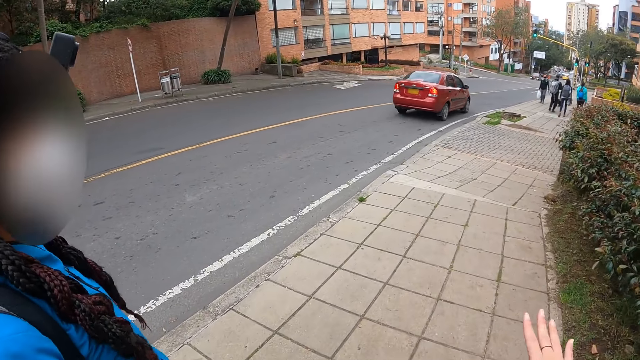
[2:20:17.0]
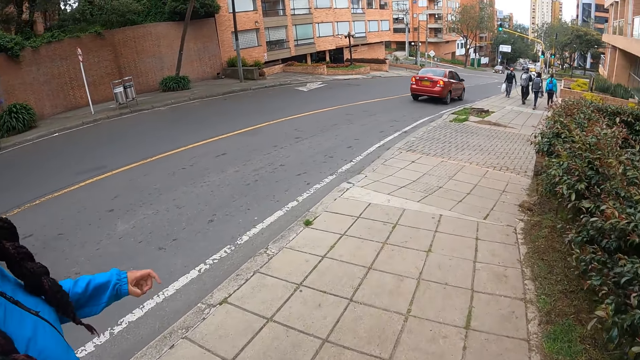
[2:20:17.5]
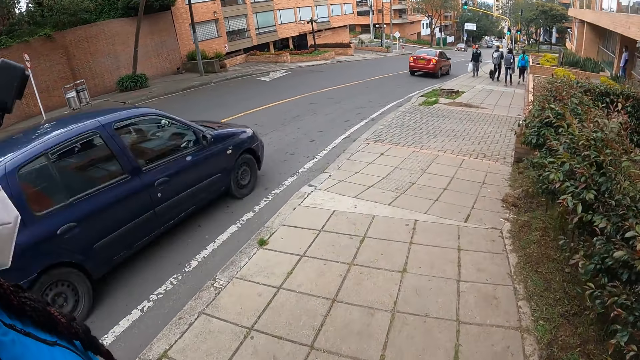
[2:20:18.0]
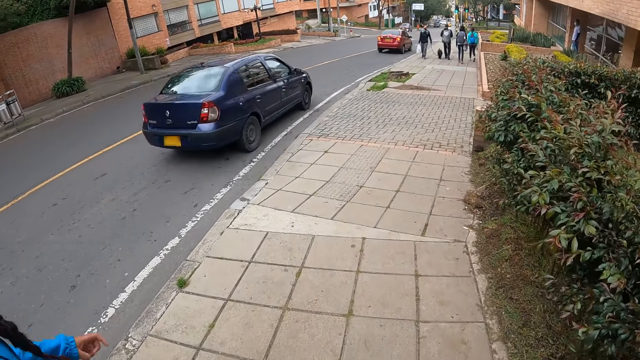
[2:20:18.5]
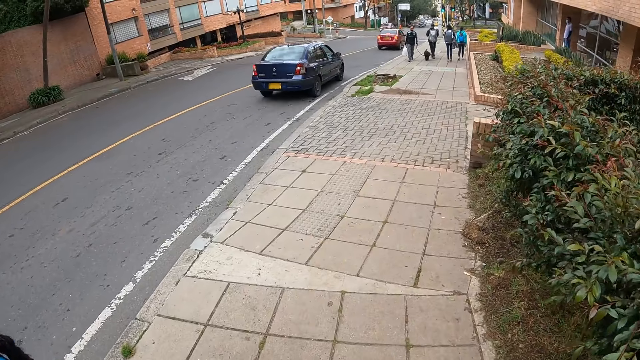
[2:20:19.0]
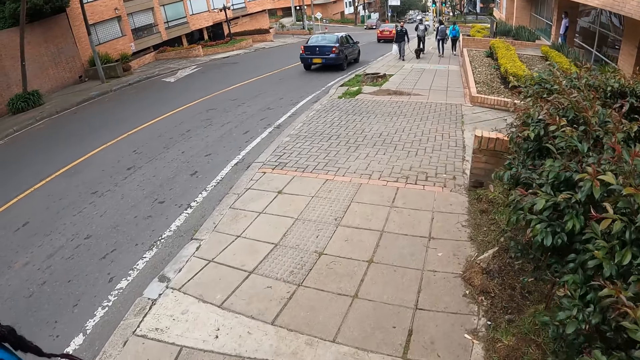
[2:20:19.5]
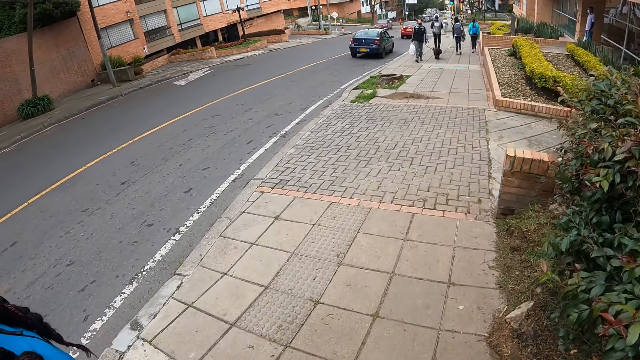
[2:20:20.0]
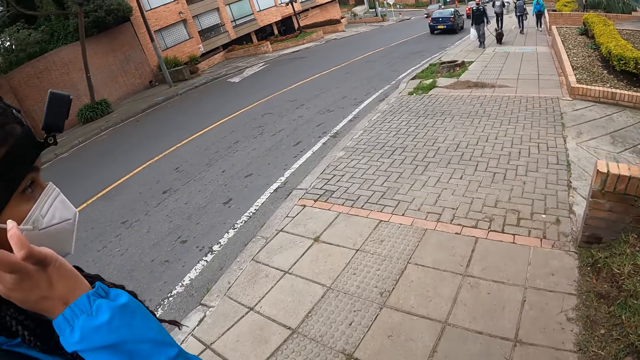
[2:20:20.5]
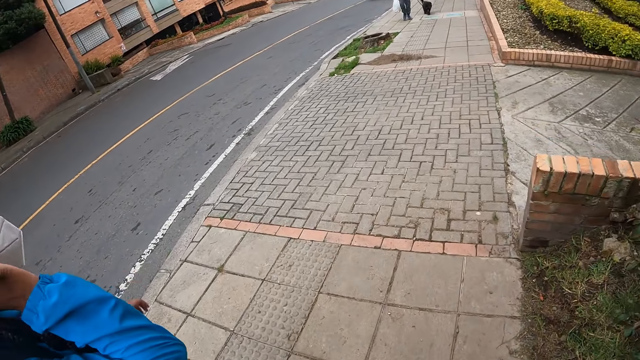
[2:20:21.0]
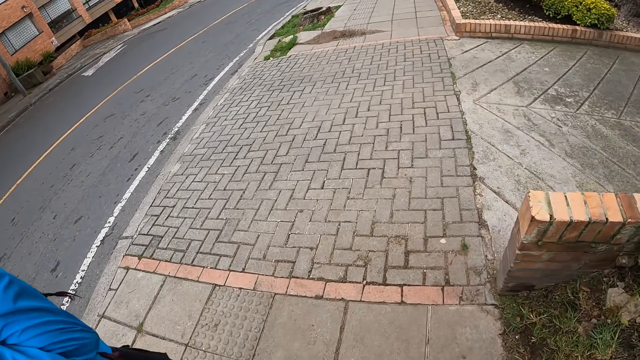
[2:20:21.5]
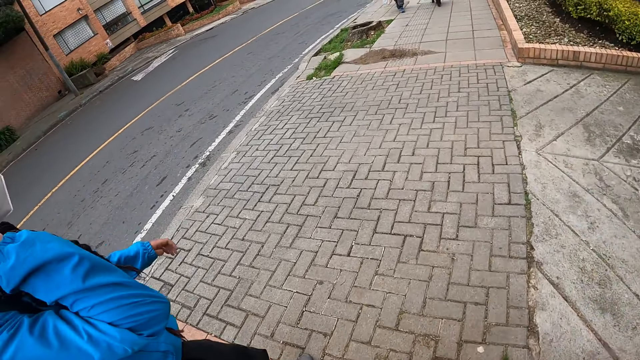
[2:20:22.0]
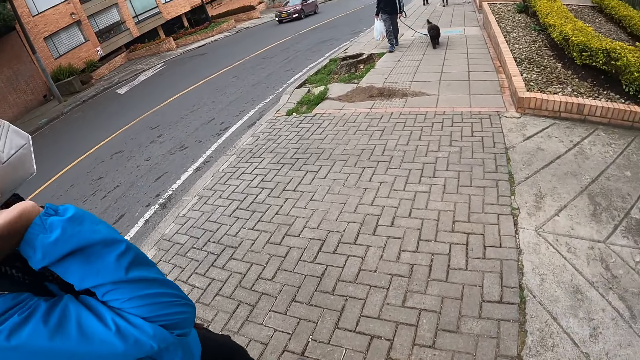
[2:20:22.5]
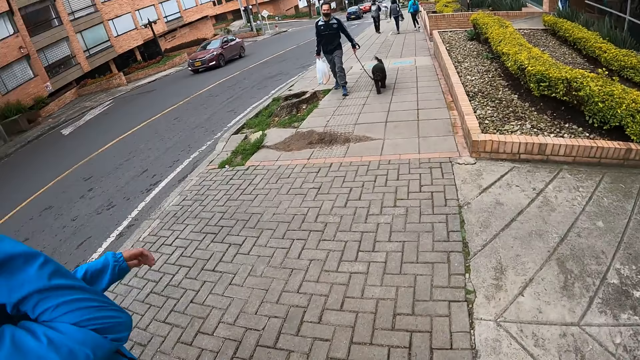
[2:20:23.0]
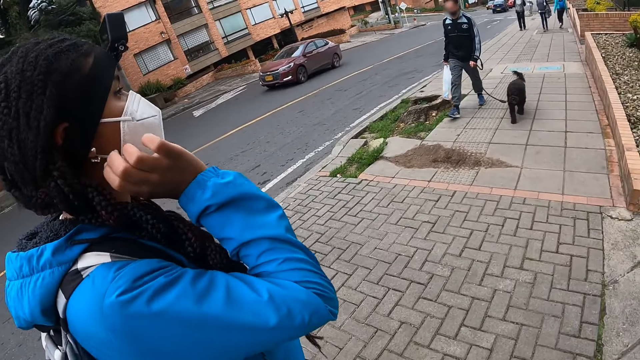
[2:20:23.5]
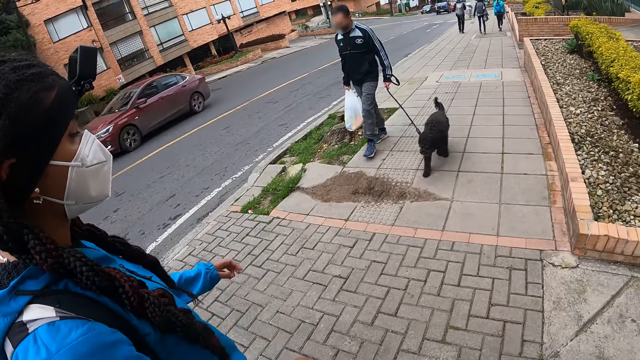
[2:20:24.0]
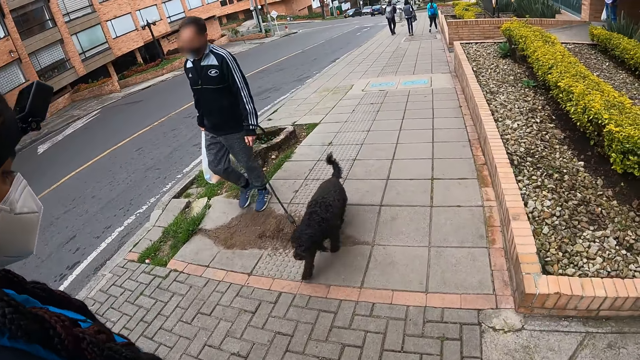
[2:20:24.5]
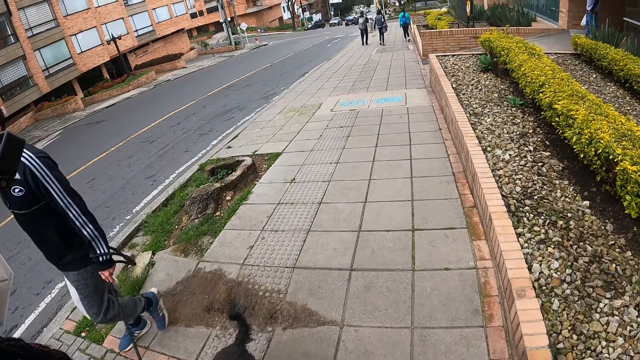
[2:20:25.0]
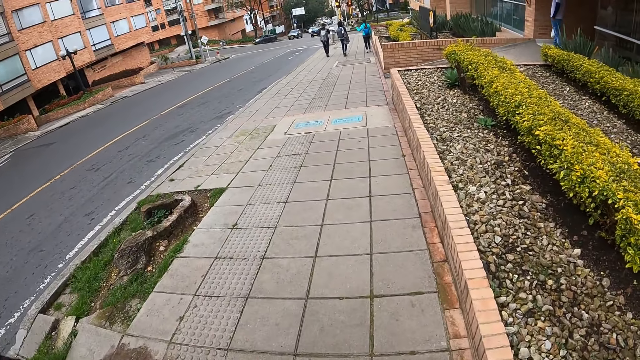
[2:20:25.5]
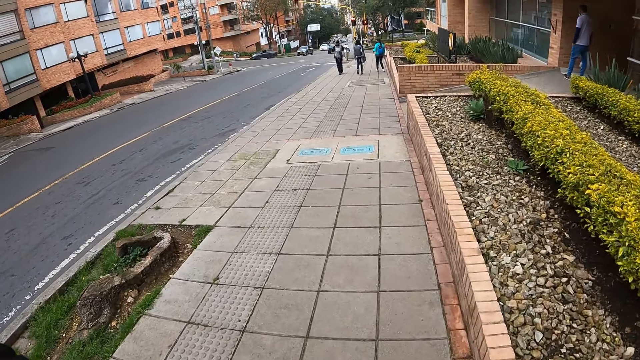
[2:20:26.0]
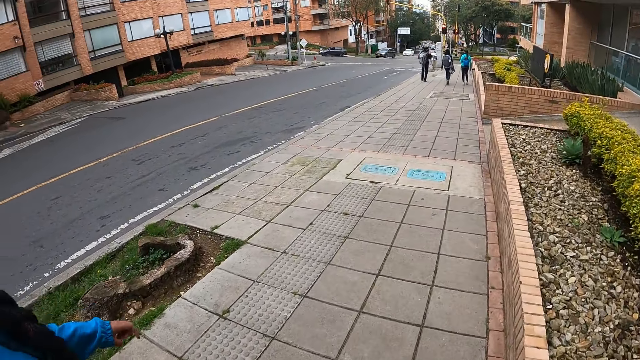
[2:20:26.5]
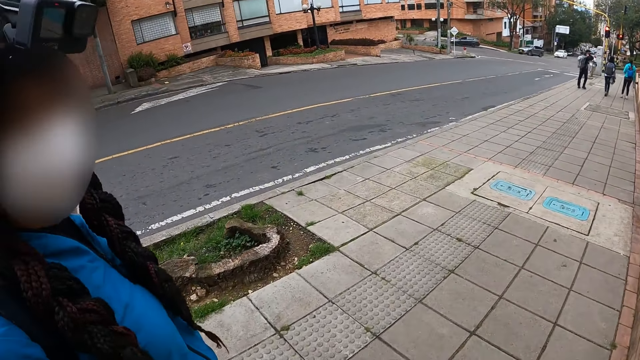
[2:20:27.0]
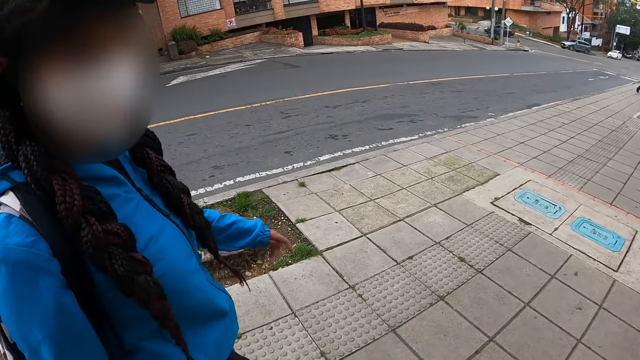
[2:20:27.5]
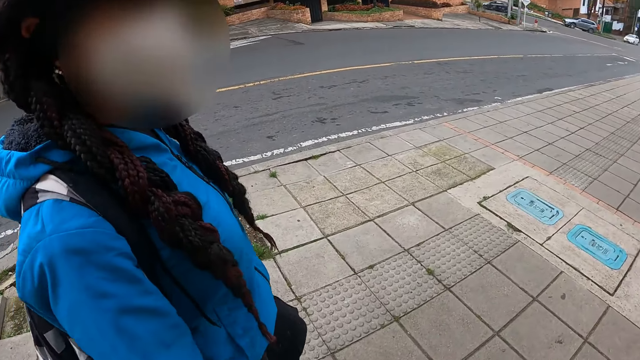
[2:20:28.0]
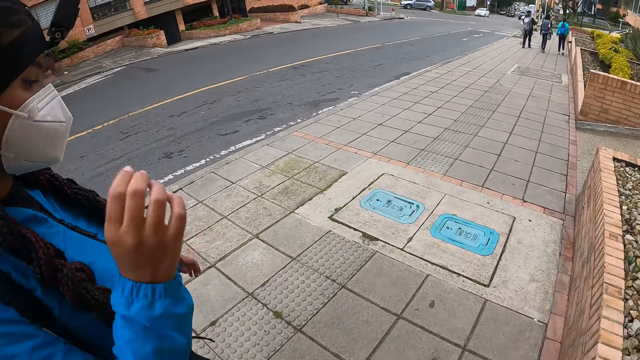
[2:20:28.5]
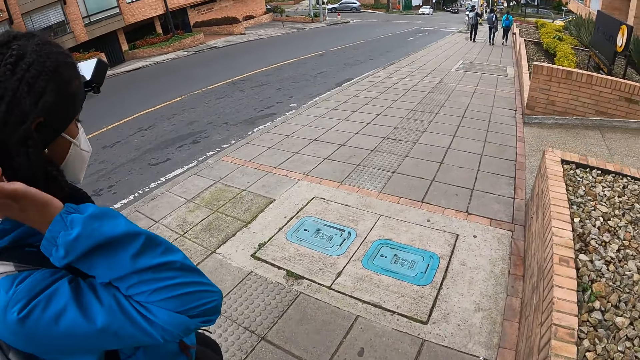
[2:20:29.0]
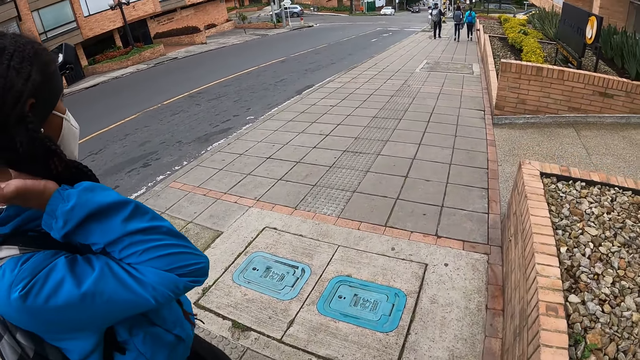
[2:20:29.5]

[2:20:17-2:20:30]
A blue car passes by the camera wearer. A red car passes by the camera wearer. A man and a dog pass by the camera wearer.

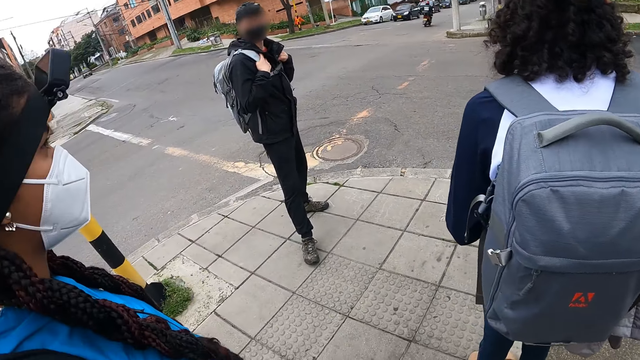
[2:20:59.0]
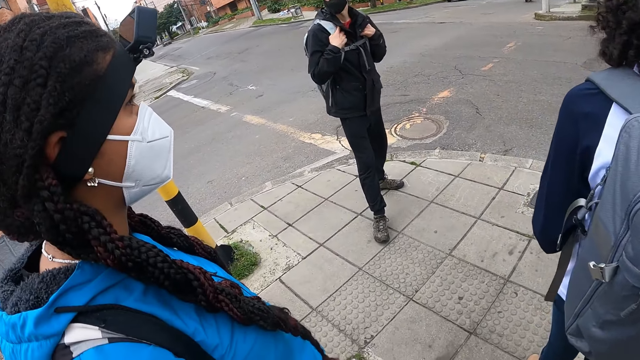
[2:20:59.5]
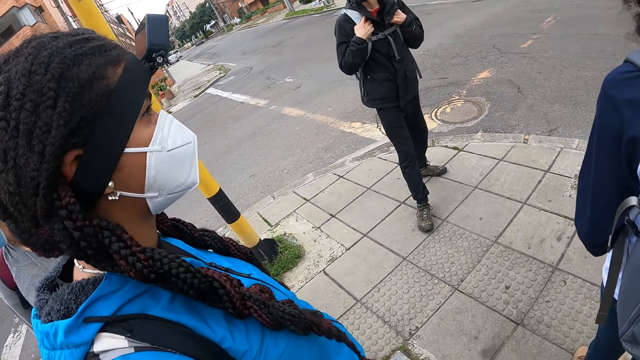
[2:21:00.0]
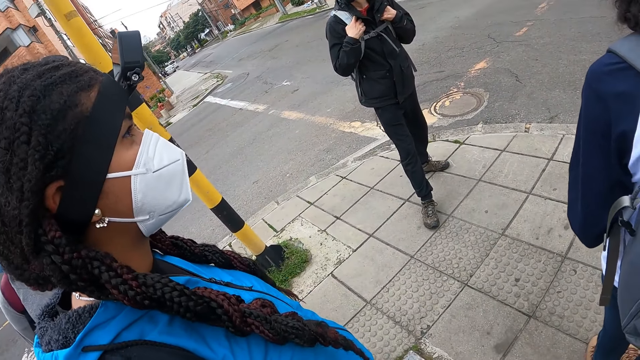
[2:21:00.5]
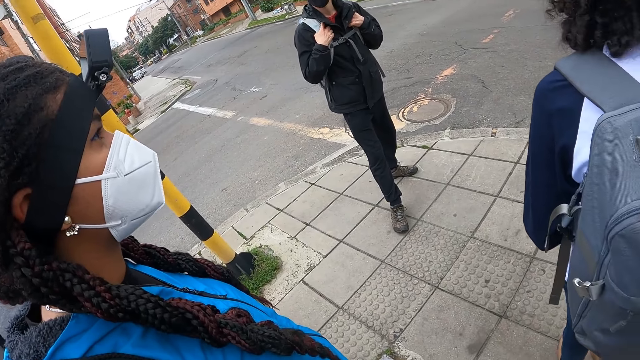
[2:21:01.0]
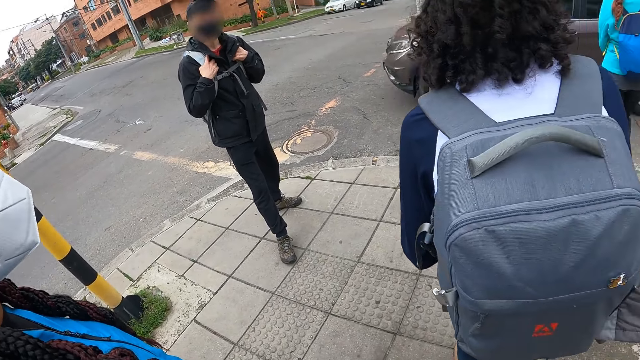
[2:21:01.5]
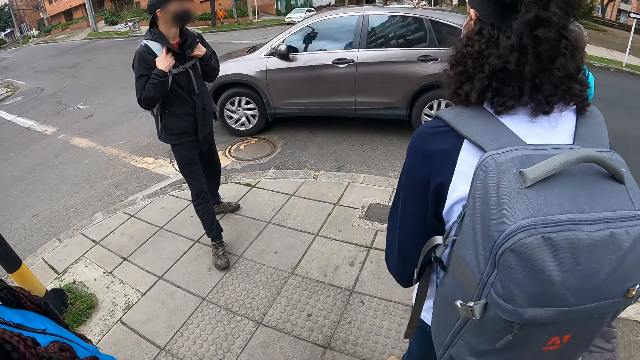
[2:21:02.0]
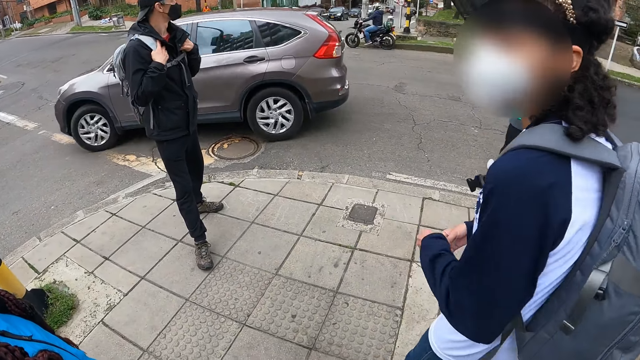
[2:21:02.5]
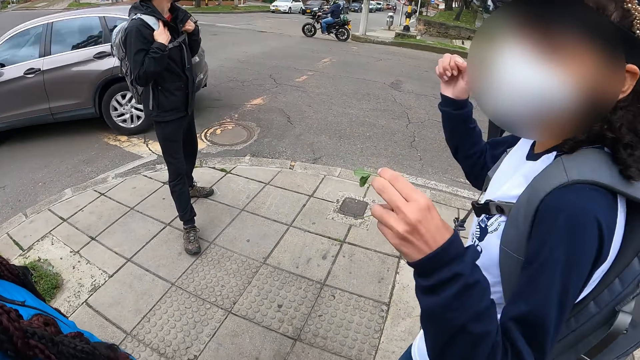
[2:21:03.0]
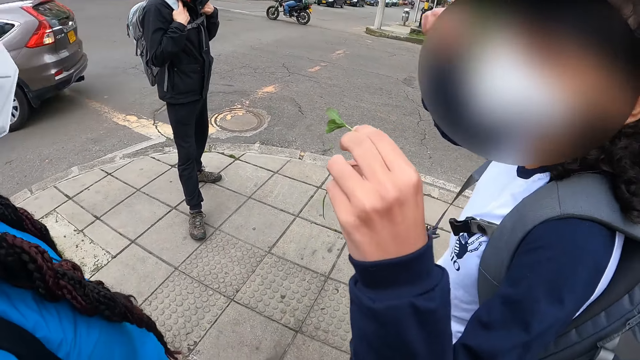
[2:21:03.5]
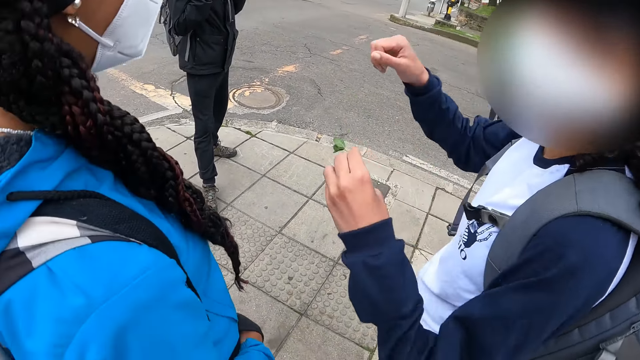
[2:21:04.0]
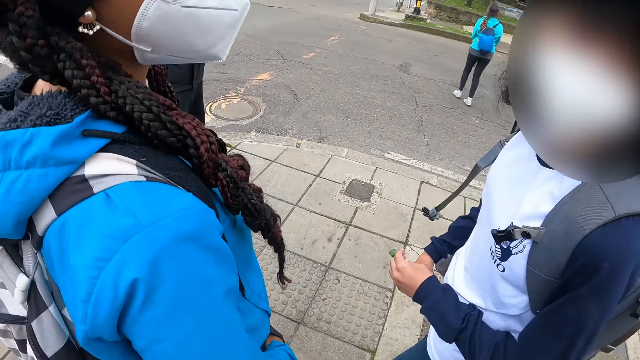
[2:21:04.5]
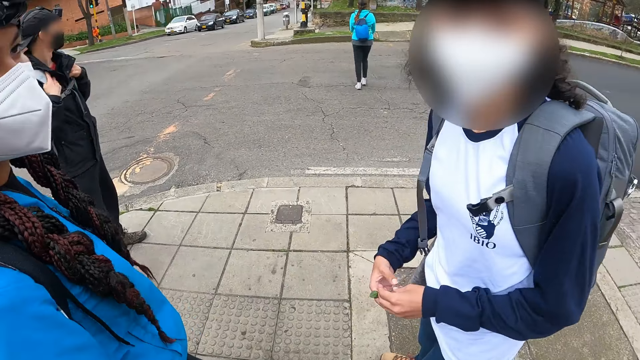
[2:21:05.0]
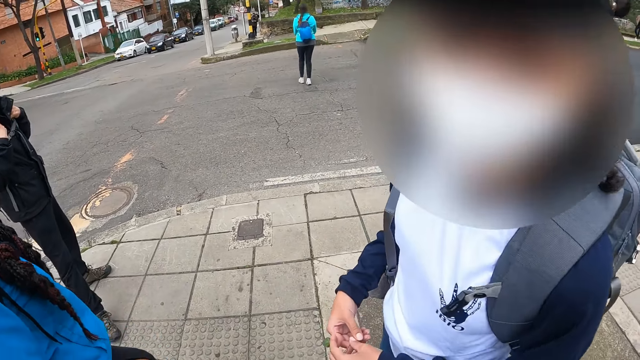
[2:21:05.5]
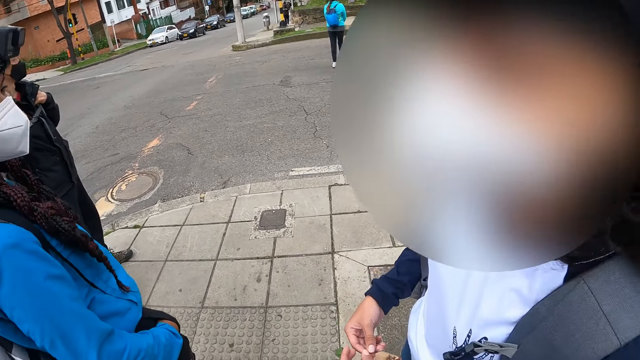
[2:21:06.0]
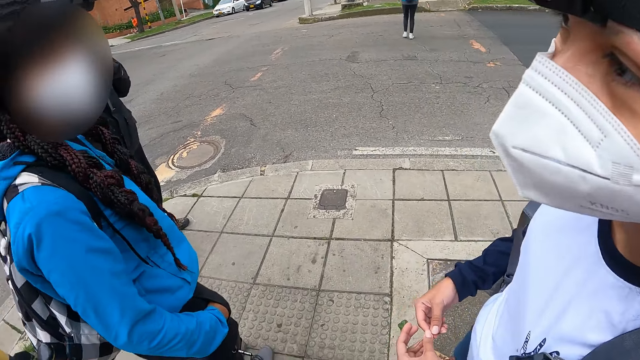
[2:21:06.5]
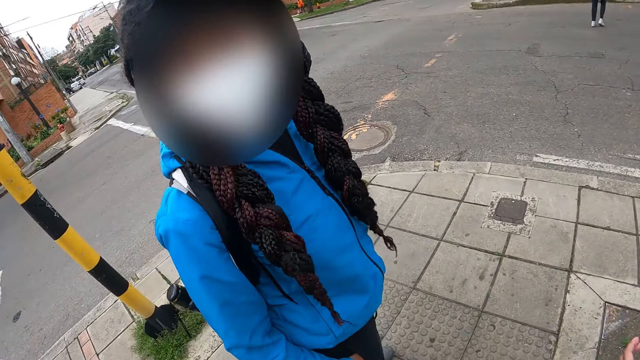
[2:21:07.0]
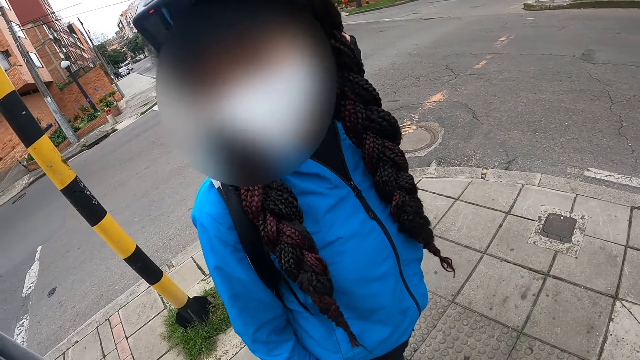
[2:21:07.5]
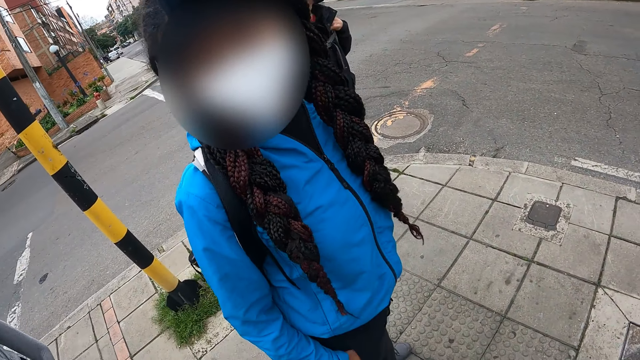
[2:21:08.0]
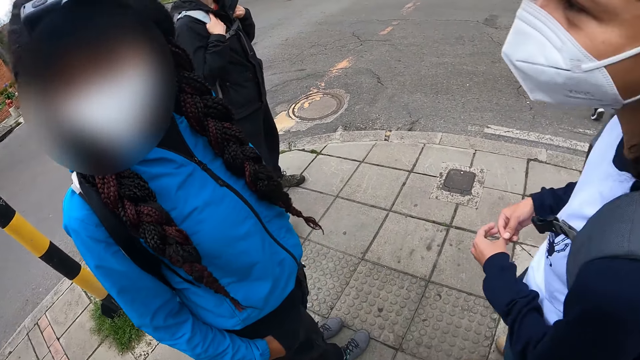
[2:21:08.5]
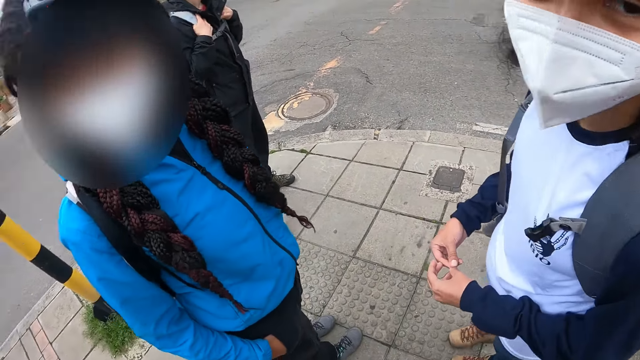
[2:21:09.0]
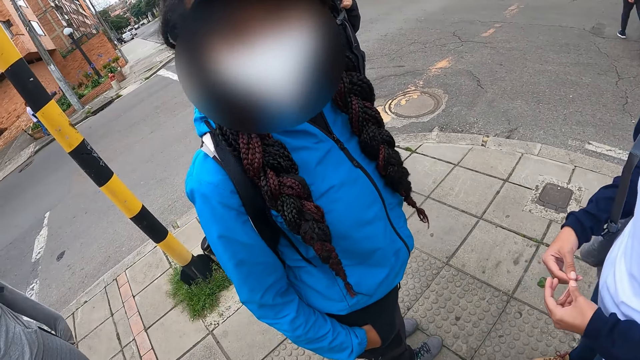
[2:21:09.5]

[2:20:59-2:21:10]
The camera wearer stares at the road. A woman crosses the road. The camera wearer interacts with another woman. They chat with a woman and another woman.
